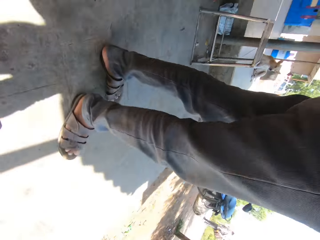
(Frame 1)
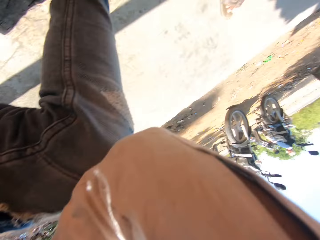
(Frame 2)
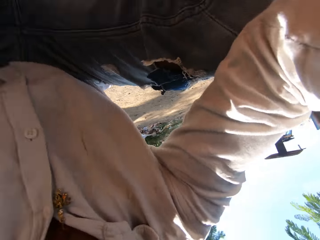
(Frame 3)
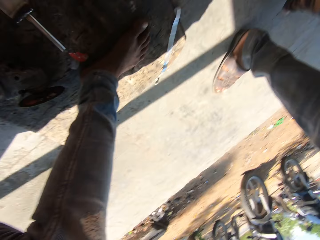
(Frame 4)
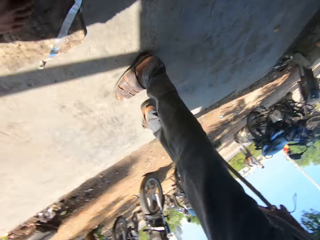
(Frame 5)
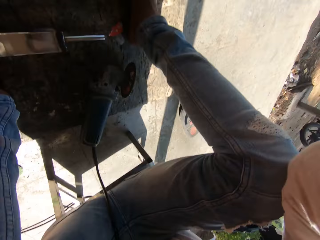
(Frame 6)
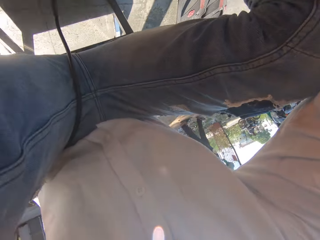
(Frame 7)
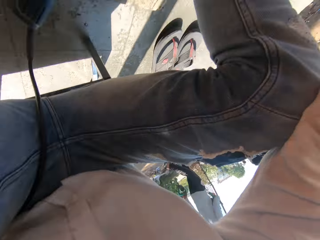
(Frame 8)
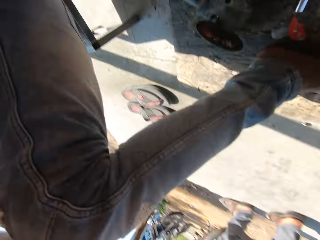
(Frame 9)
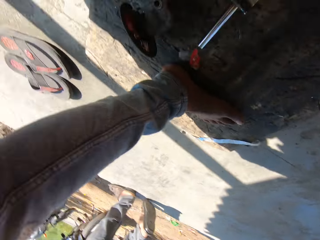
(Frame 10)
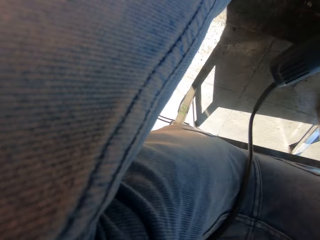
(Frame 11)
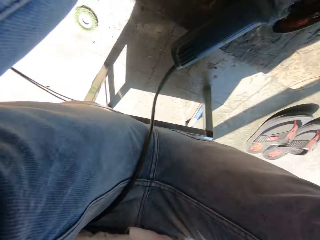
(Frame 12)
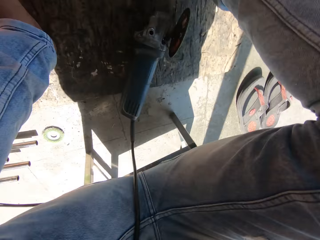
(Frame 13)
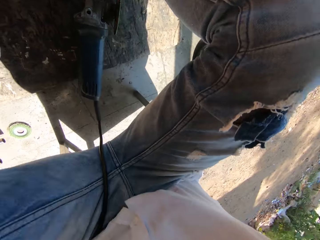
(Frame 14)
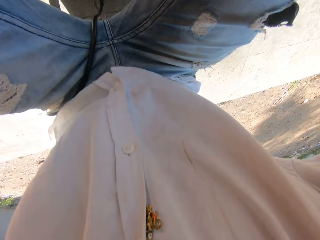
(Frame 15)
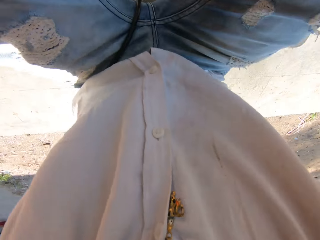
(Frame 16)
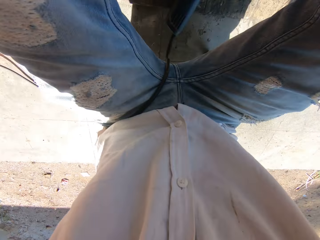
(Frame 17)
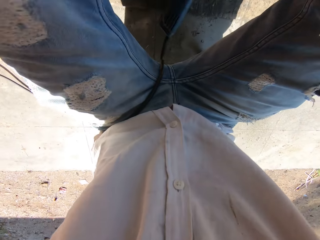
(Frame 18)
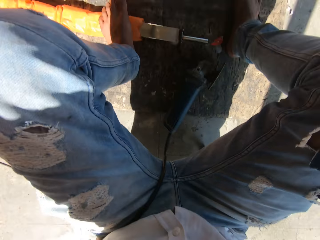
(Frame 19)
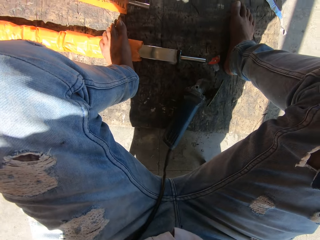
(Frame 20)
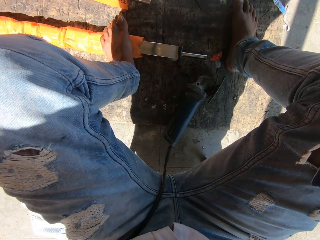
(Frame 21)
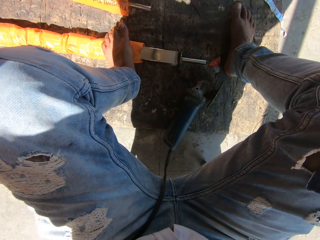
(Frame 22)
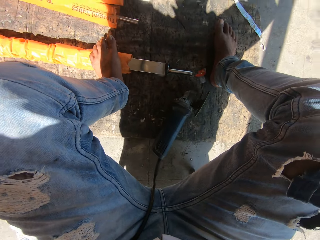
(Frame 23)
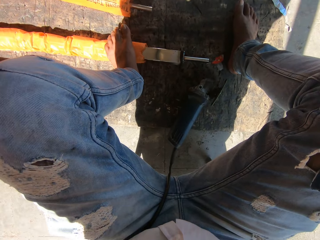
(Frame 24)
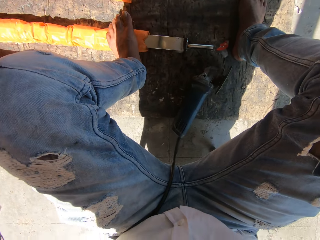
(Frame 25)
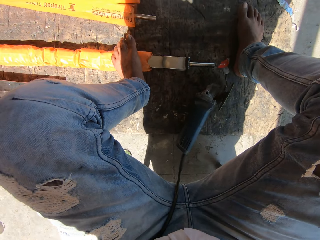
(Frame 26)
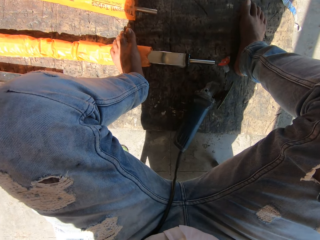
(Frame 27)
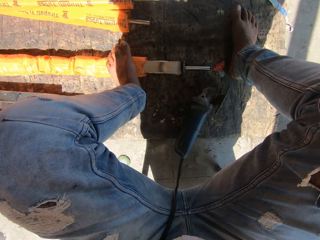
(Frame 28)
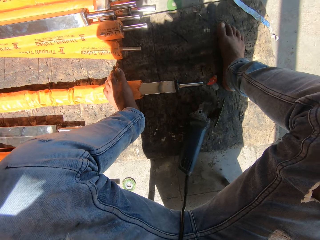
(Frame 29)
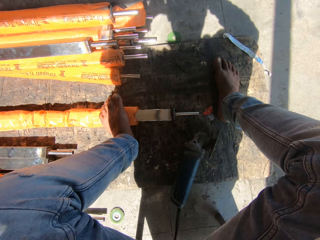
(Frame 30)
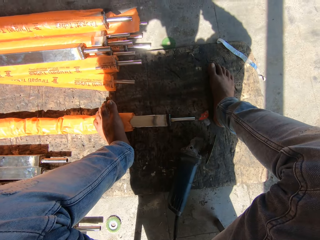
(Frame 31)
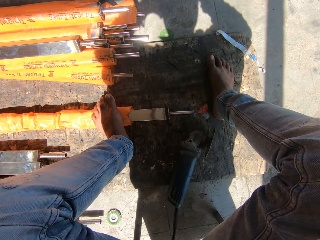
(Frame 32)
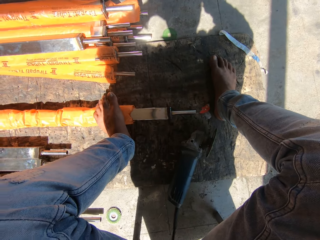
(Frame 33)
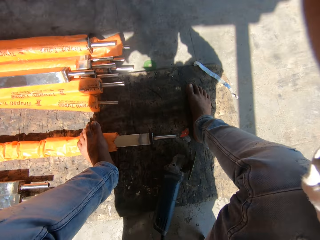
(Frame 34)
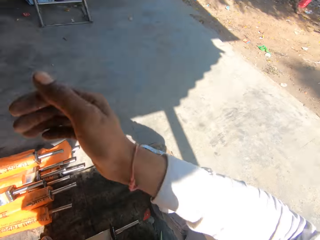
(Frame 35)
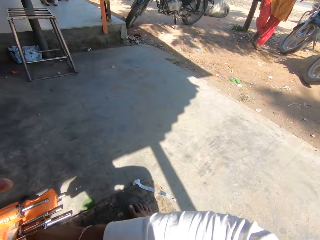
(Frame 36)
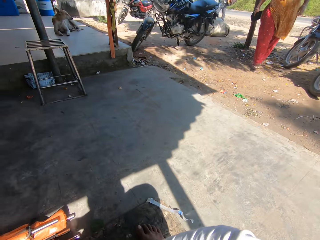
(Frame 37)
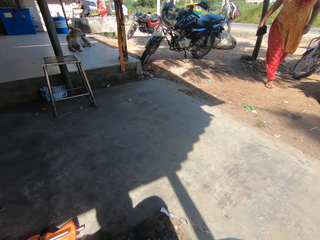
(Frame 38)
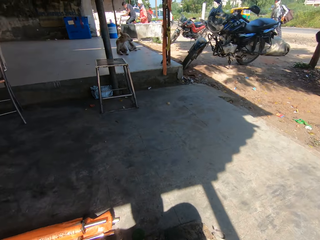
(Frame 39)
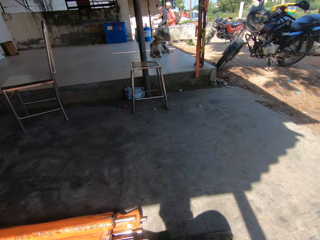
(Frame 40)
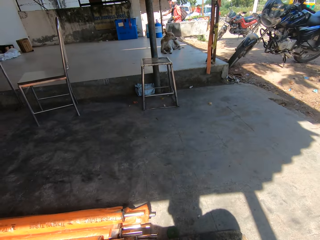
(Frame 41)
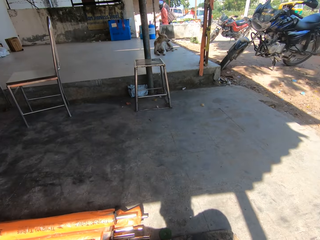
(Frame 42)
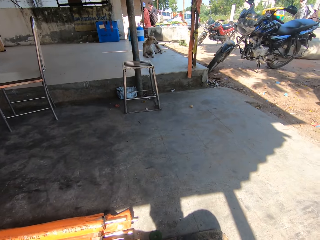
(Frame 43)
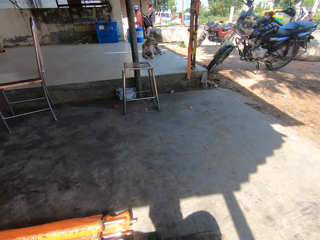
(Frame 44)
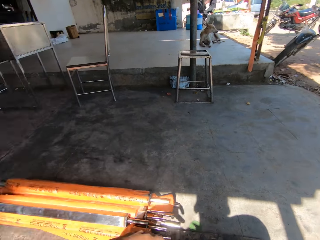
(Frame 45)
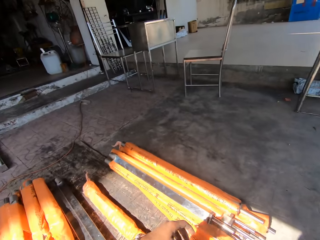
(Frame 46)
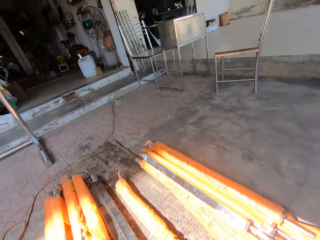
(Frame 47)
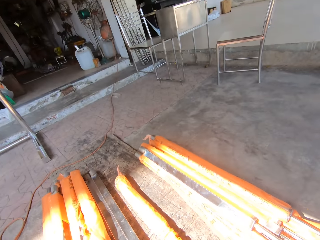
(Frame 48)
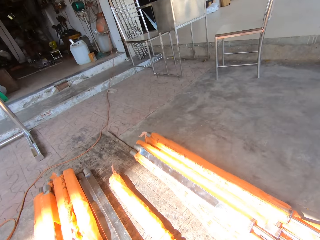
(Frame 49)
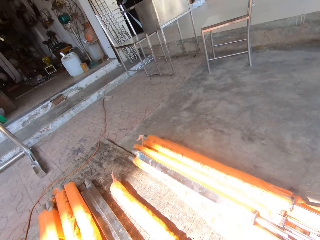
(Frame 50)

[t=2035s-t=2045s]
The camera wearer passes his camera to the man with his right hand. He wears the camera with both hands. The man gives the camera wearer the camera. The camera wearer puts down his right hand.

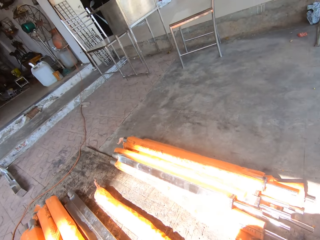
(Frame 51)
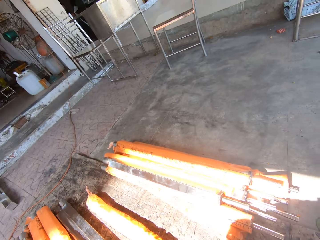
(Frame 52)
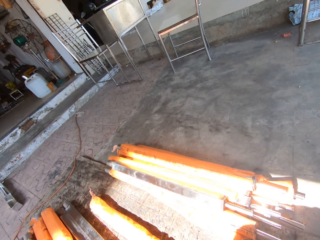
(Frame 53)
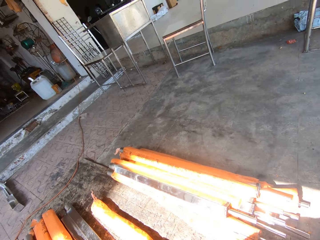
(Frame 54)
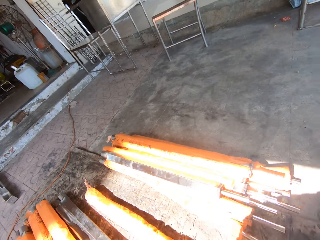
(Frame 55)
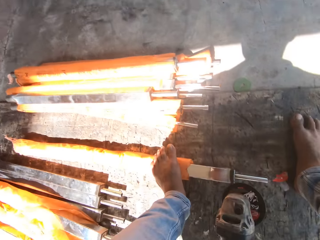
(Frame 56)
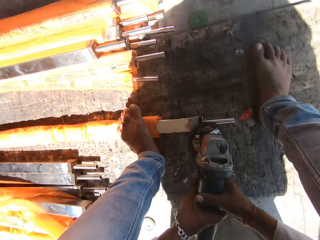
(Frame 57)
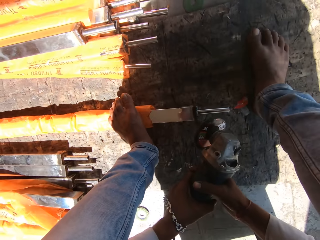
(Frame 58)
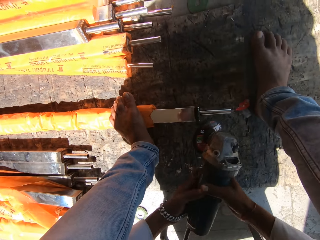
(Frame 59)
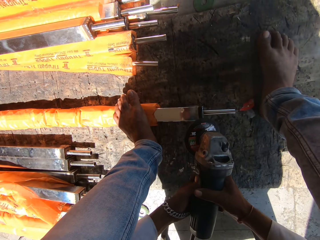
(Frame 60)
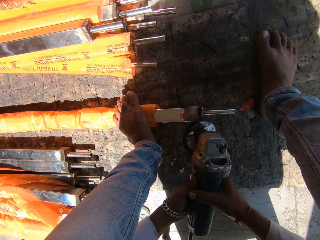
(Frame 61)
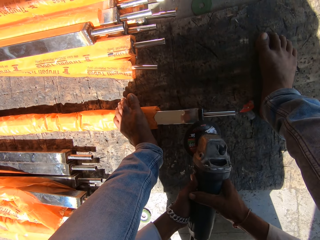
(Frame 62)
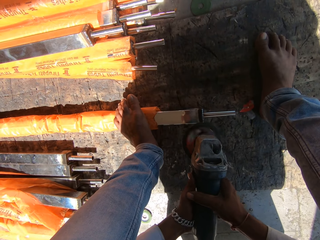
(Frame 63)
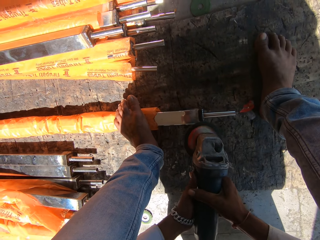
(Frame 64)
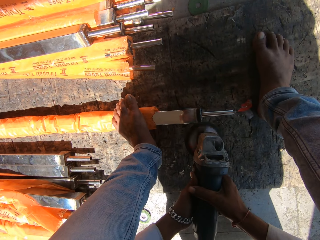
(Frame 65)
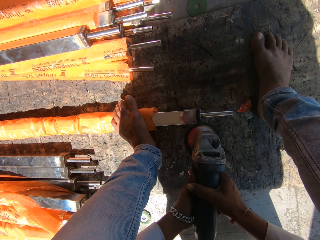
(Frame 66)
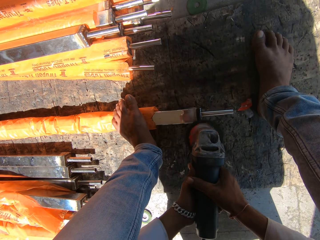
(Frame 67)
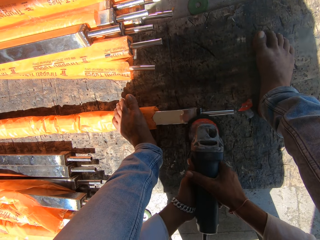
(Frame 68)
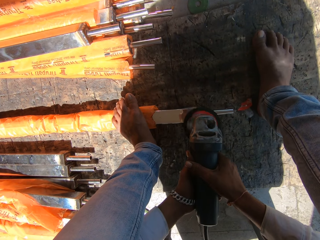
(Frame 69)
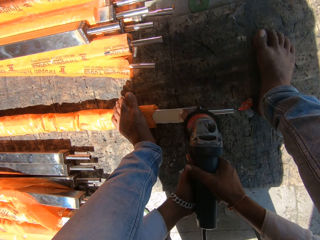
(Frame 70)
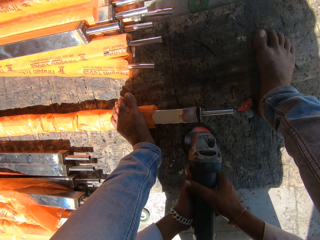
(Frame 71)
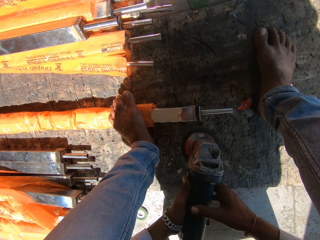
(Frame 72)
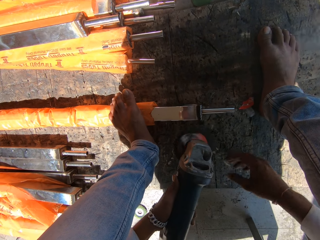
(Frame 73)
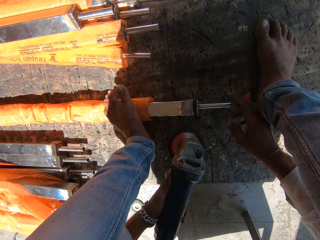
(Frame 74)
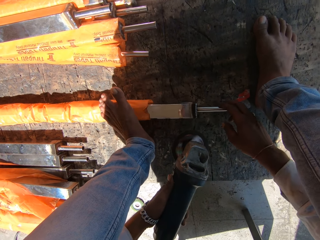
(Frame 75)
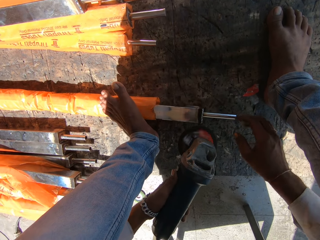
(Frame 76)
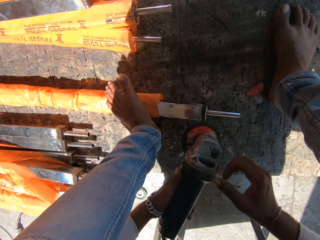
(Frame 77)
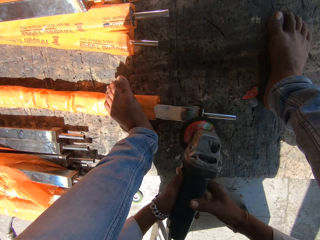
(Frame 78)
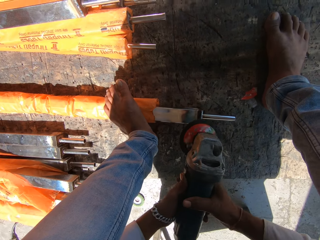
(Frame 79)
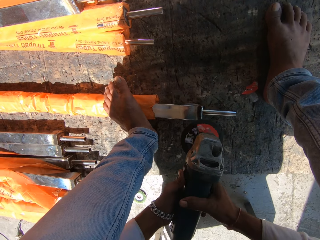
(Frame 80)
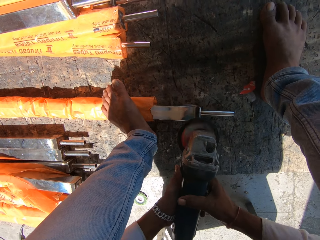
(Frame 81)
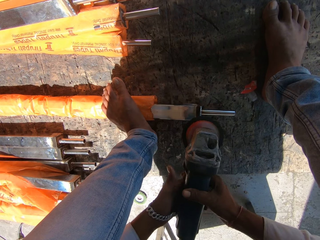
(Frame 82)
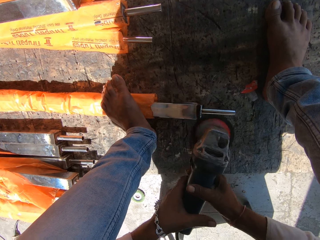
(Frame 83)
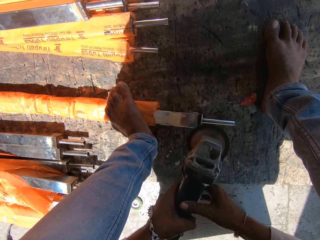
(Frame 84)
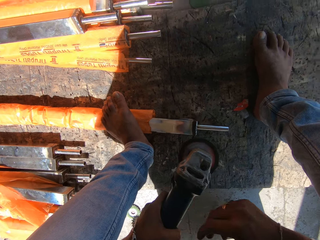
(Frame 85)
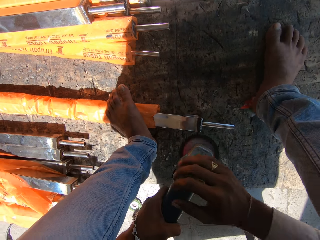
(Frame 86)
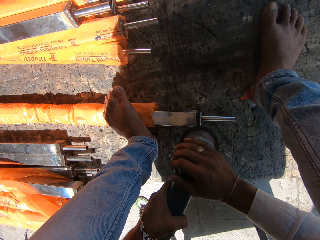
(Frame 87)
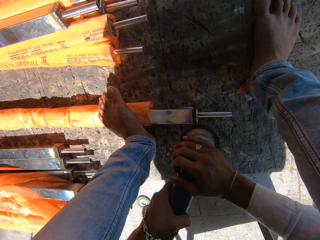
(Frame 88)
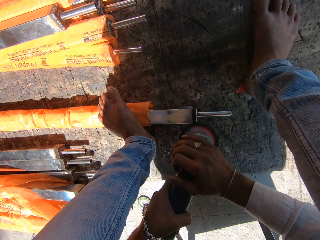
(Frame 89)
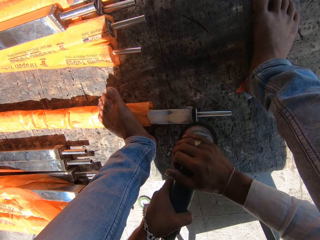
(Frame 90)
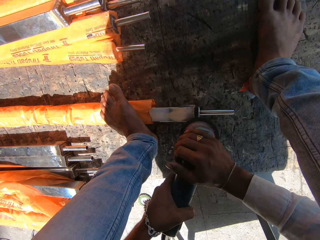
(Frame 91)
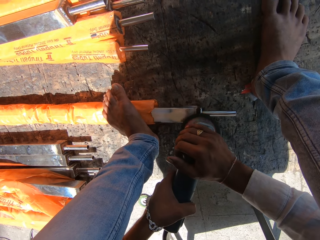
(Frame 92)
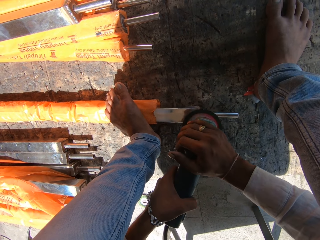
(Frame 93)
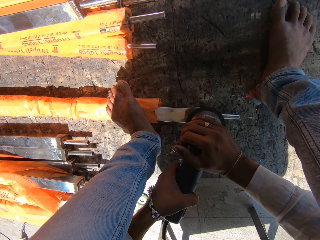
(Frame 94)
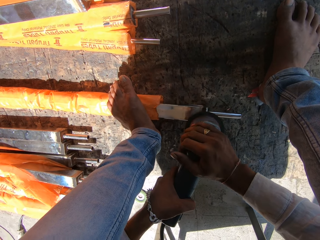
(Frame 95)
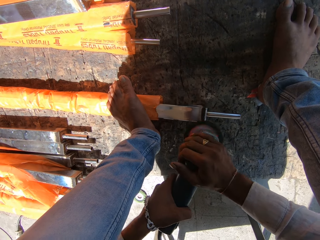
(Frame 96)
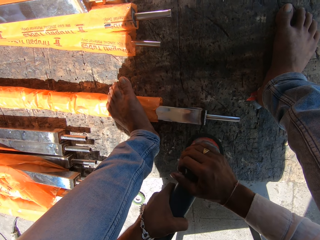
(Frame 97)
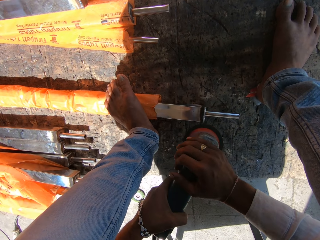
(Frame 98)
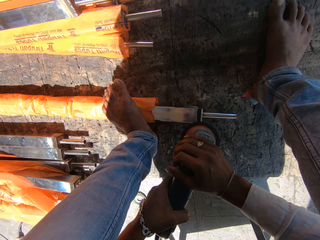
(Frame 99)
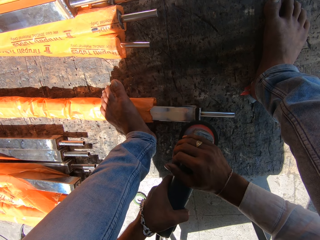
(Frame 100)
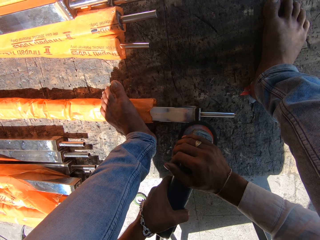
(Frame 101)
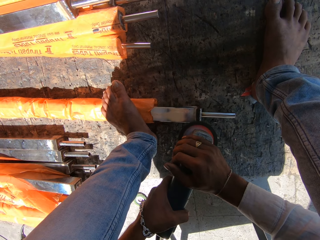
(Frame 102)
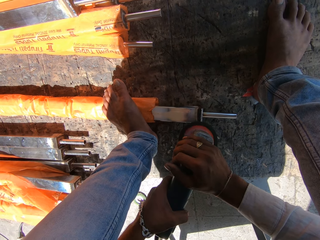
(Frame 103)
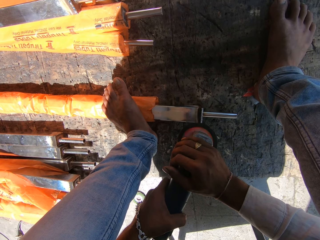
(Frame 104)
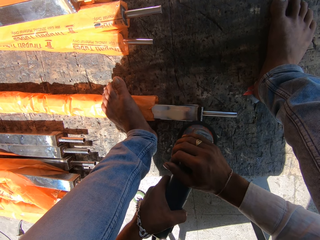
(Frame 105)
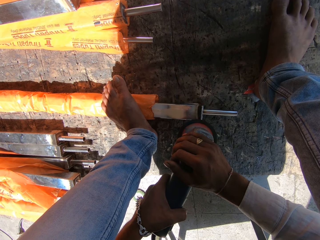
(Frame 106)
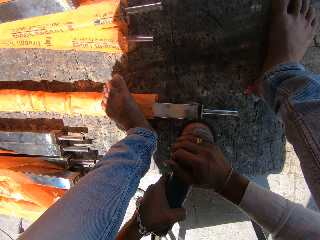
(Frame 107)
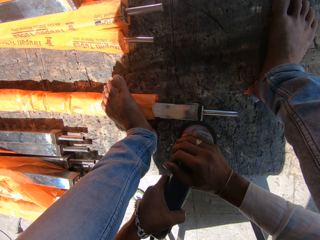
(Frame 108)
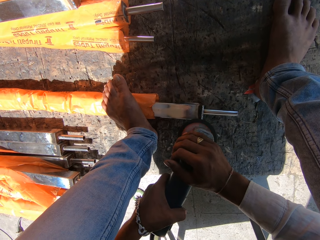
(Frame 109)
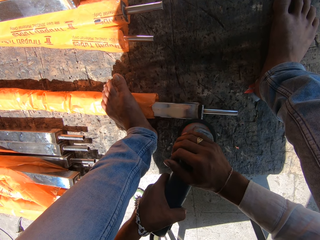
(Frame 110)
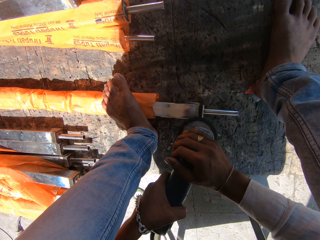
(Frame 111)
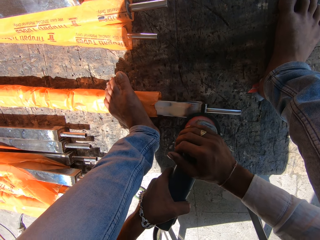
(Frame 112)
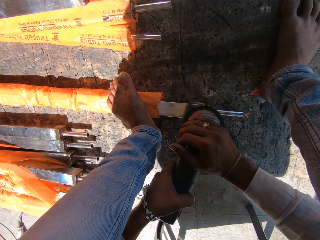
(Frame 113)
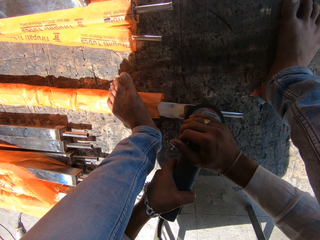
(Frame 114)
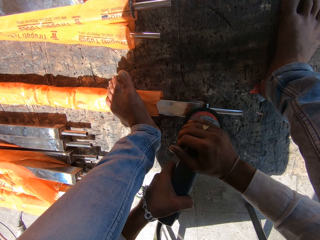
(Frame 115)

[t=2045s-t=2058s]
The camera wearer picks a circular saw blade from the floor with both hands. He holds an angle grinder with both hands. He sharpens a metal on the floor with the circular saw blade in both hands. He moves the metal on the floor with his right hand. He sharpens the metal on the floor with the circular saw blade in both hands.
